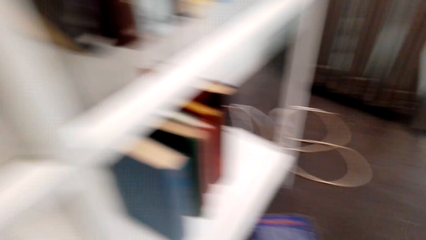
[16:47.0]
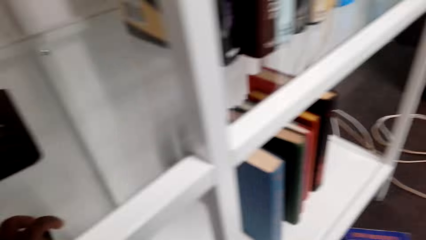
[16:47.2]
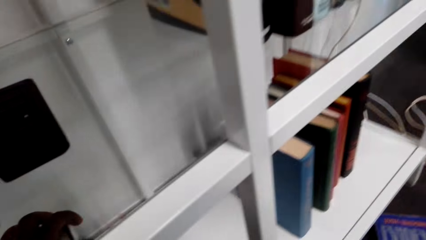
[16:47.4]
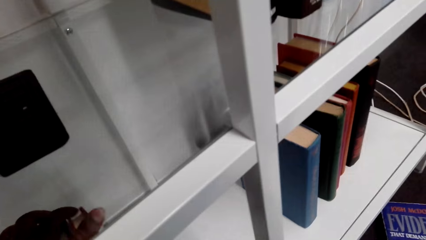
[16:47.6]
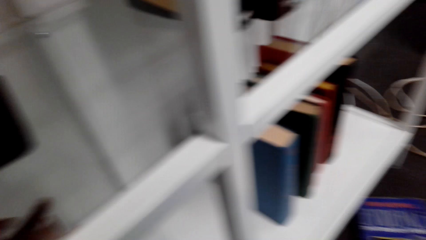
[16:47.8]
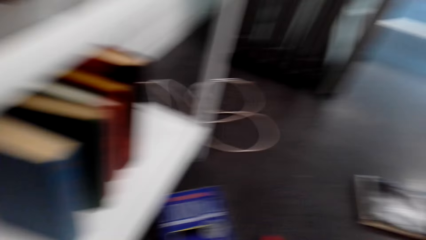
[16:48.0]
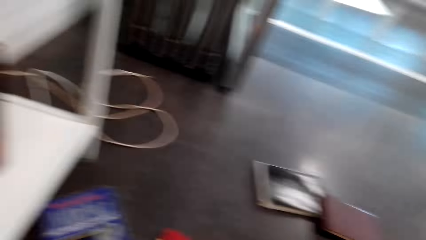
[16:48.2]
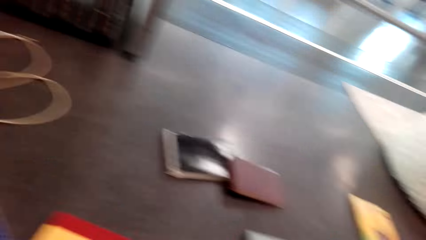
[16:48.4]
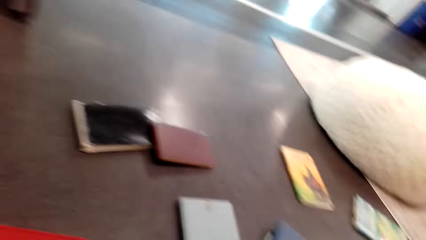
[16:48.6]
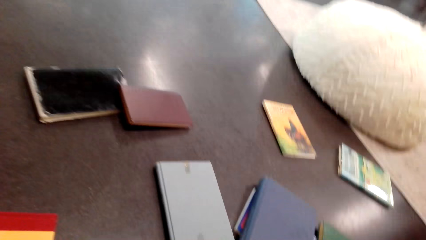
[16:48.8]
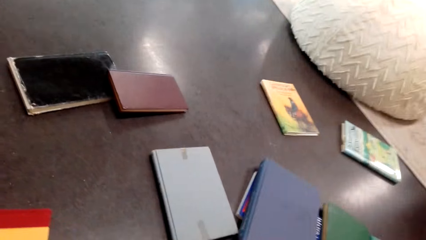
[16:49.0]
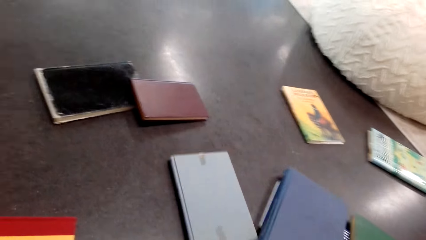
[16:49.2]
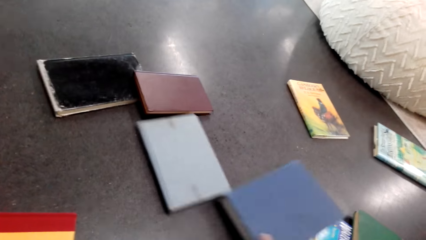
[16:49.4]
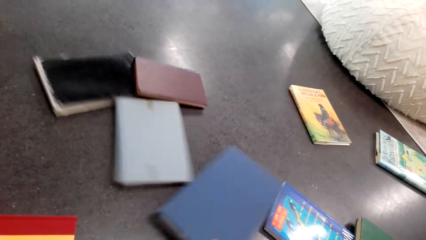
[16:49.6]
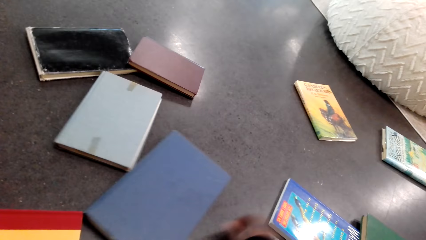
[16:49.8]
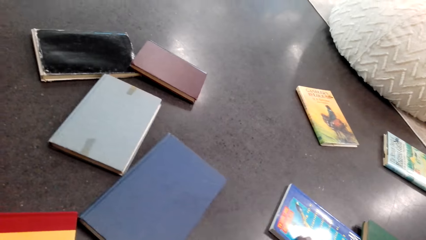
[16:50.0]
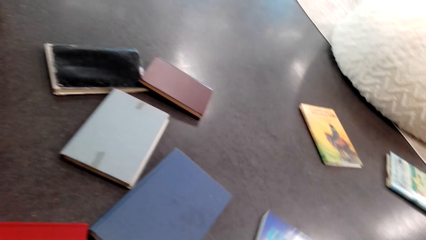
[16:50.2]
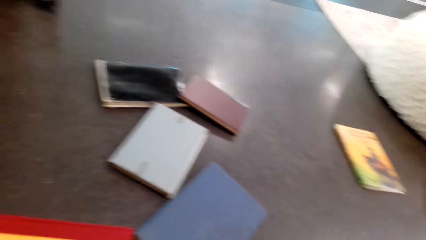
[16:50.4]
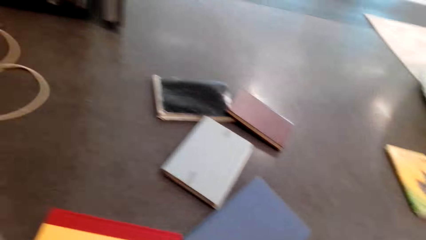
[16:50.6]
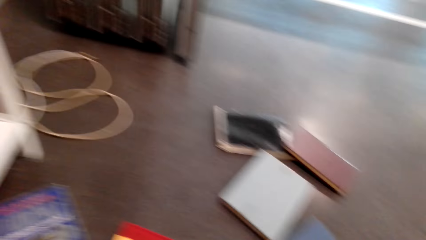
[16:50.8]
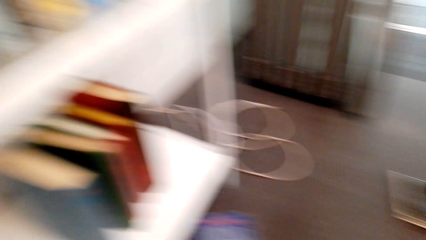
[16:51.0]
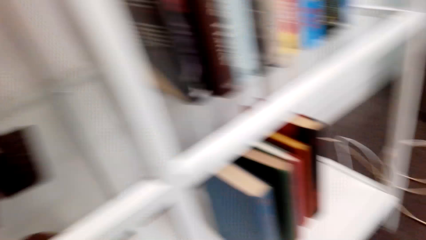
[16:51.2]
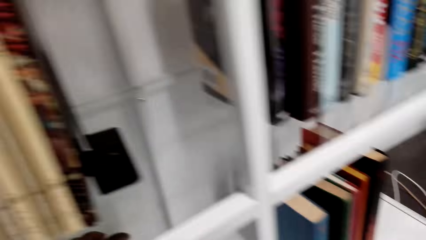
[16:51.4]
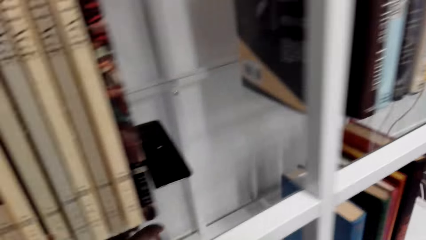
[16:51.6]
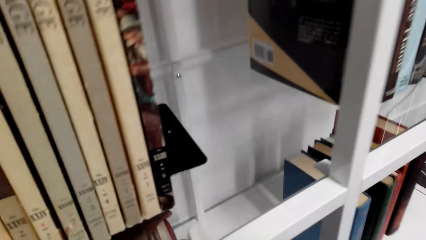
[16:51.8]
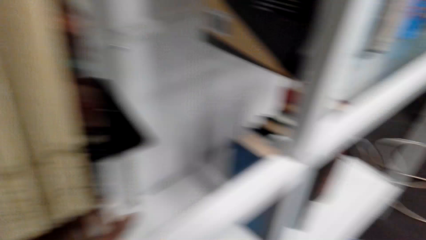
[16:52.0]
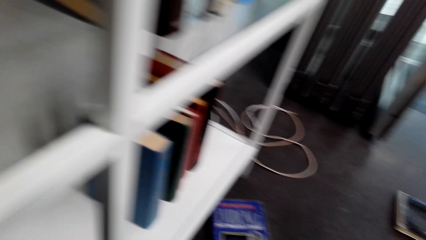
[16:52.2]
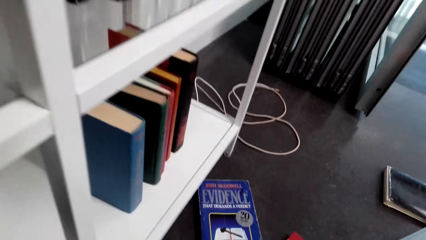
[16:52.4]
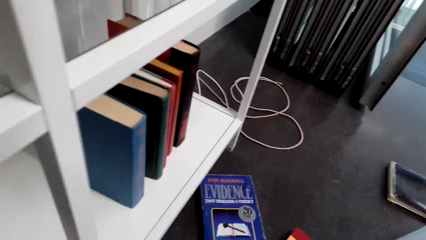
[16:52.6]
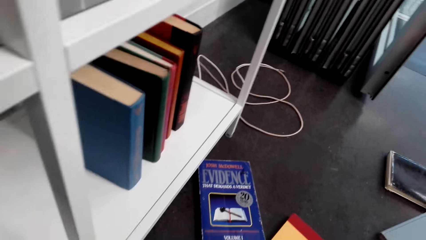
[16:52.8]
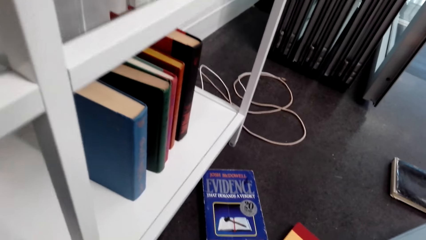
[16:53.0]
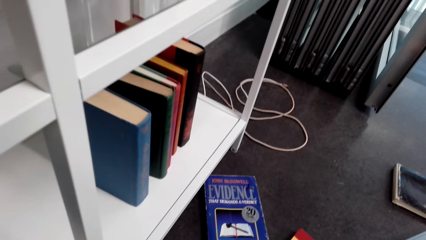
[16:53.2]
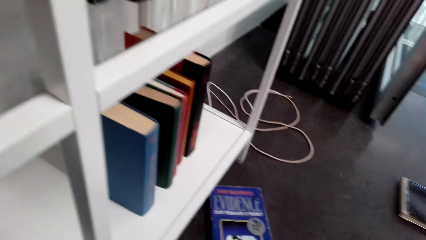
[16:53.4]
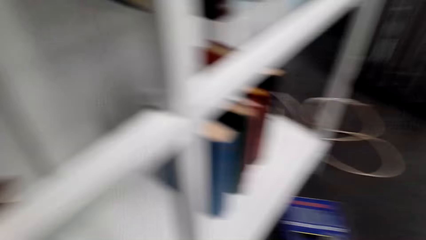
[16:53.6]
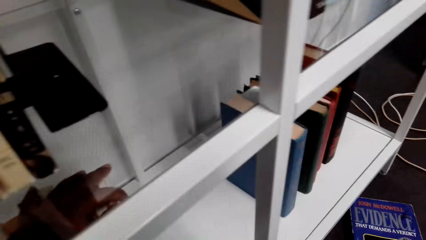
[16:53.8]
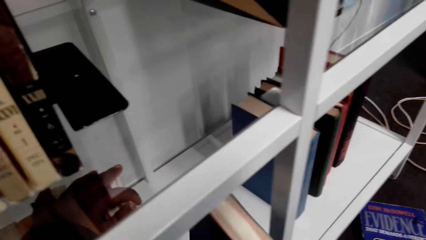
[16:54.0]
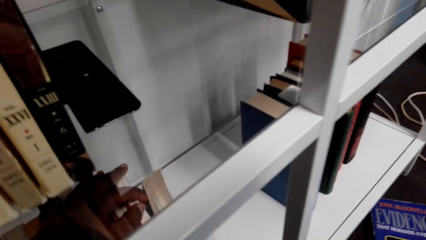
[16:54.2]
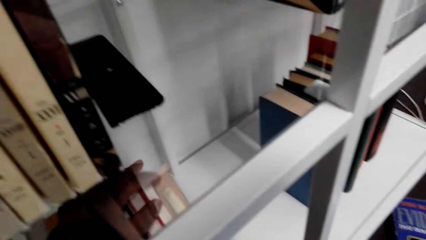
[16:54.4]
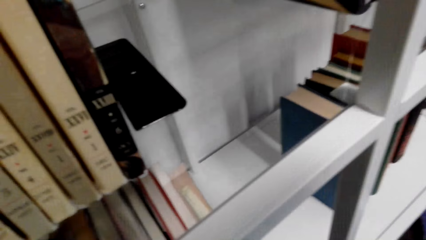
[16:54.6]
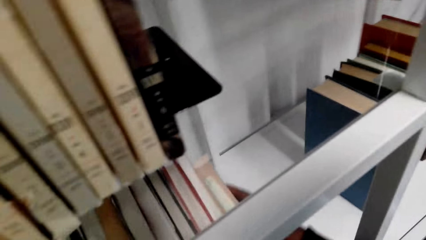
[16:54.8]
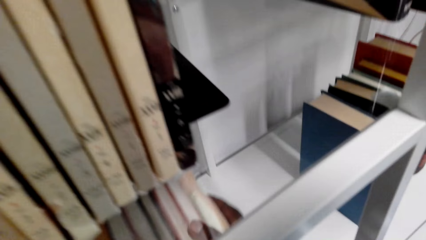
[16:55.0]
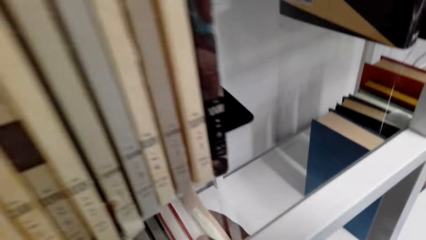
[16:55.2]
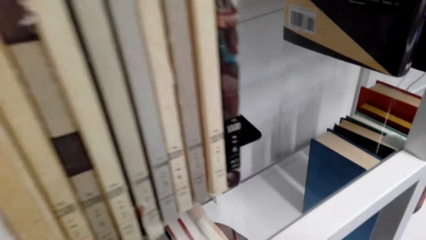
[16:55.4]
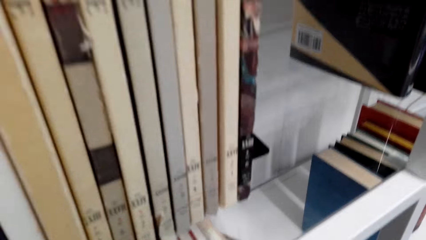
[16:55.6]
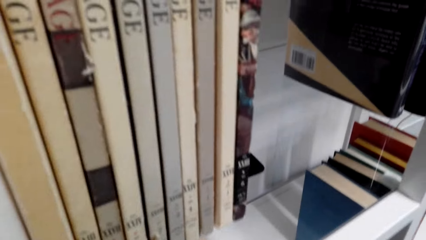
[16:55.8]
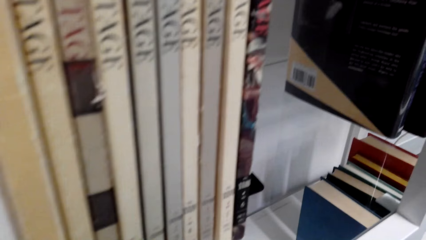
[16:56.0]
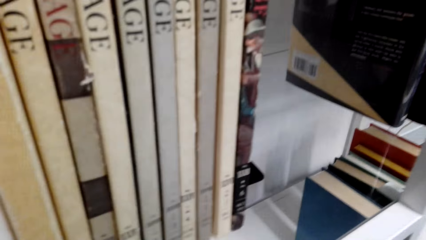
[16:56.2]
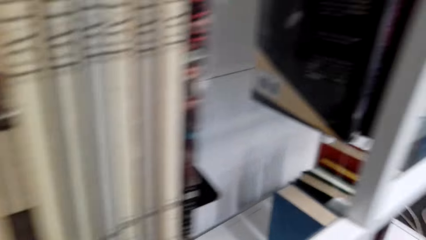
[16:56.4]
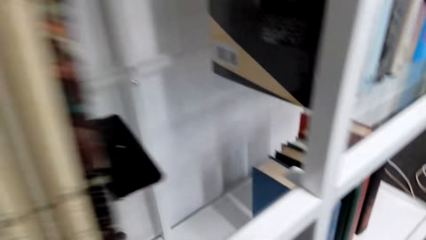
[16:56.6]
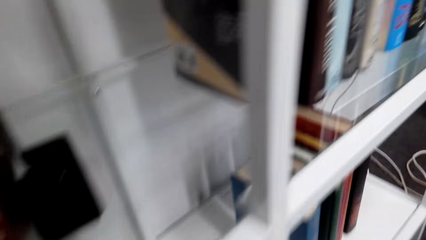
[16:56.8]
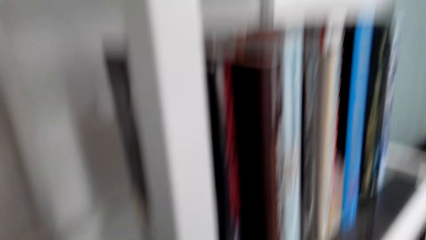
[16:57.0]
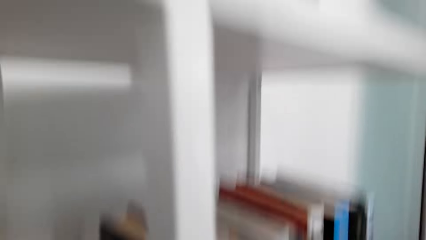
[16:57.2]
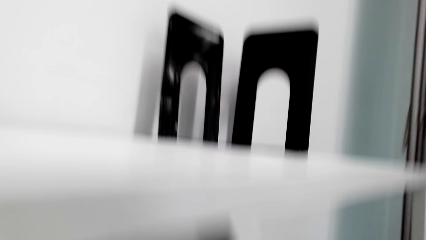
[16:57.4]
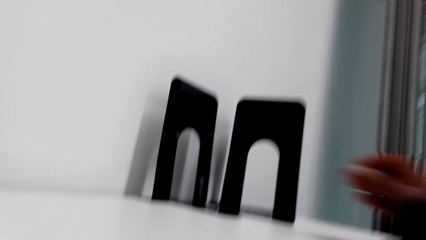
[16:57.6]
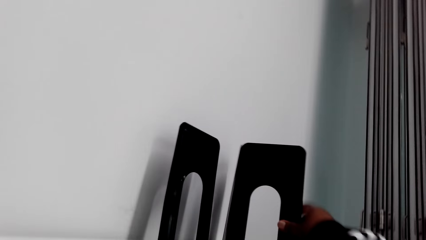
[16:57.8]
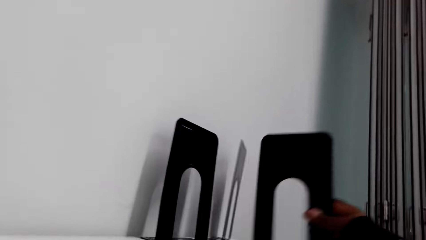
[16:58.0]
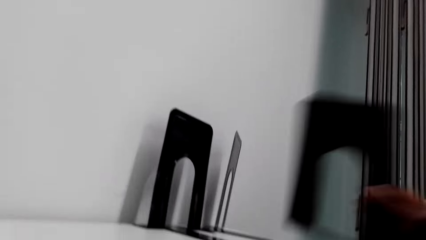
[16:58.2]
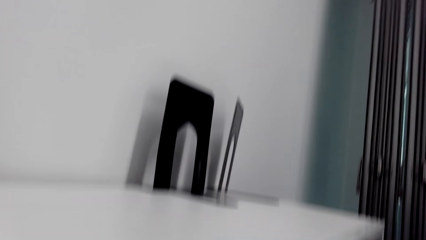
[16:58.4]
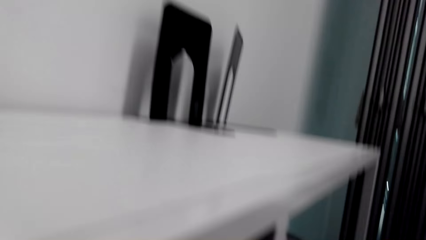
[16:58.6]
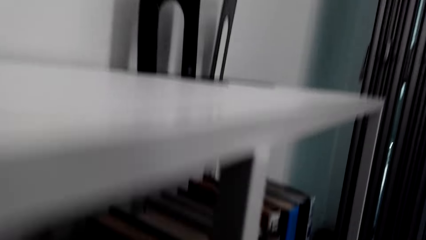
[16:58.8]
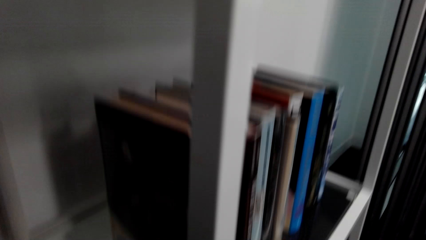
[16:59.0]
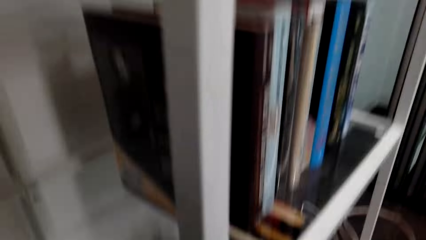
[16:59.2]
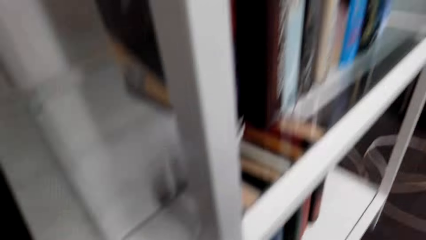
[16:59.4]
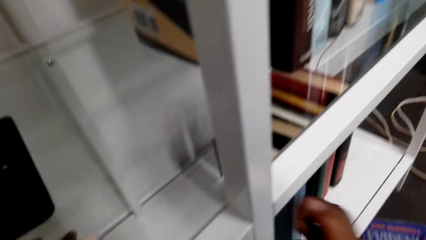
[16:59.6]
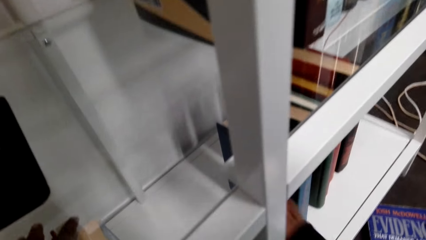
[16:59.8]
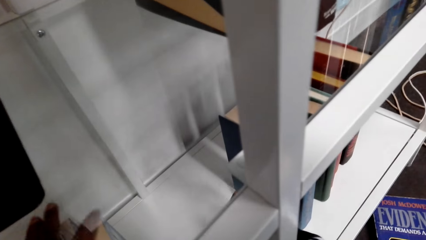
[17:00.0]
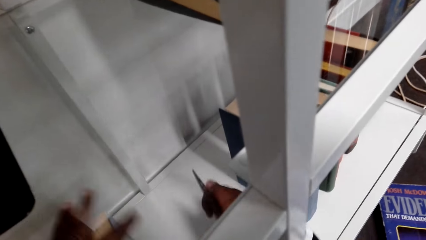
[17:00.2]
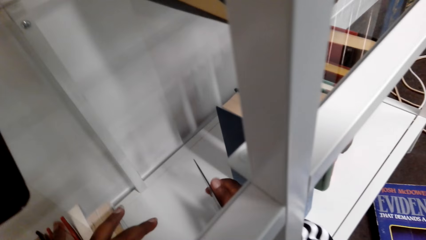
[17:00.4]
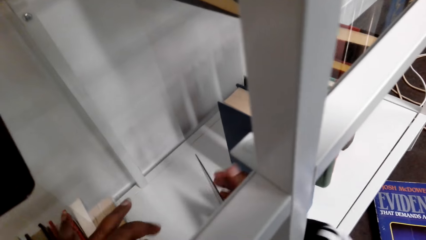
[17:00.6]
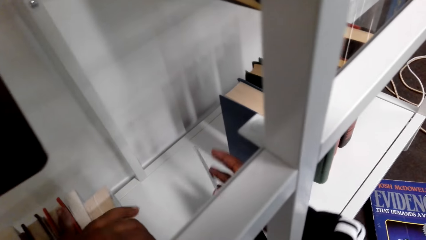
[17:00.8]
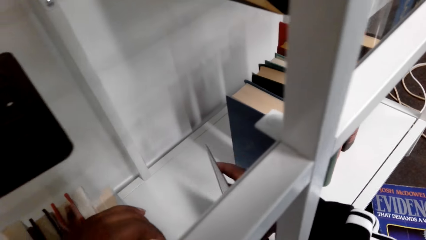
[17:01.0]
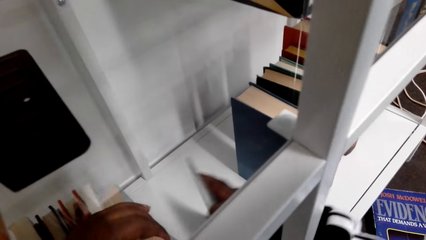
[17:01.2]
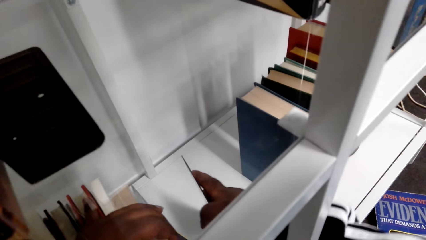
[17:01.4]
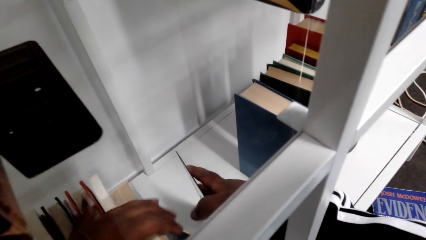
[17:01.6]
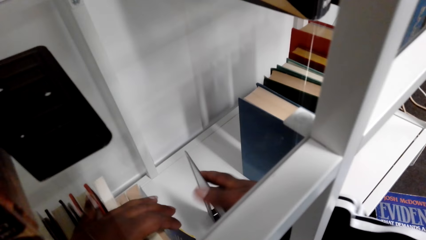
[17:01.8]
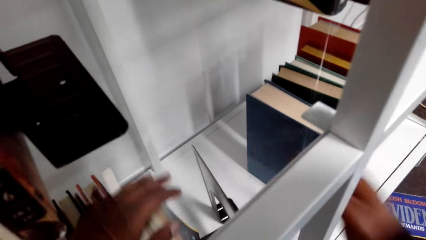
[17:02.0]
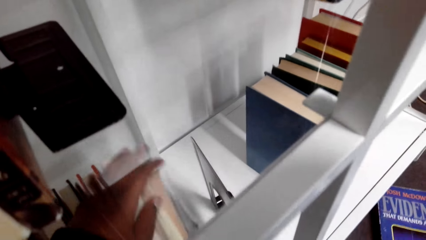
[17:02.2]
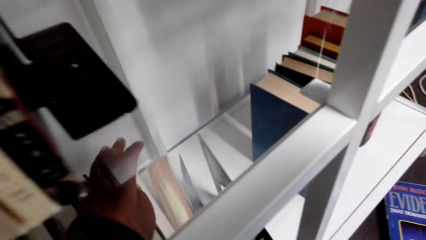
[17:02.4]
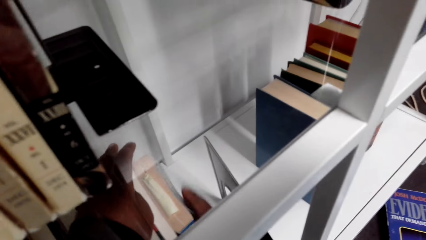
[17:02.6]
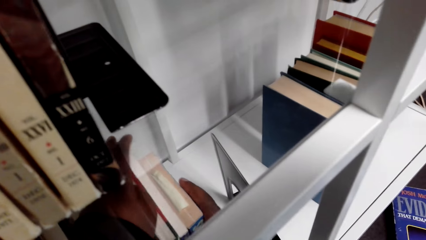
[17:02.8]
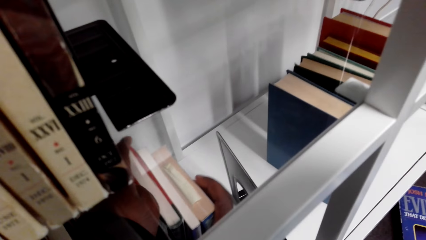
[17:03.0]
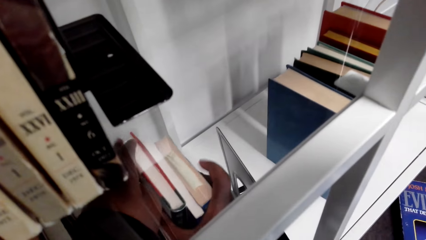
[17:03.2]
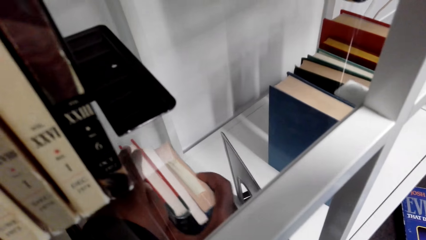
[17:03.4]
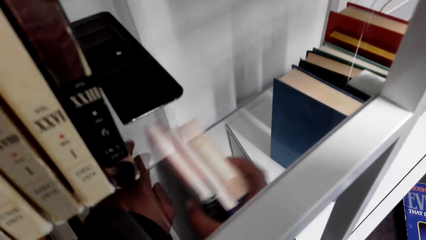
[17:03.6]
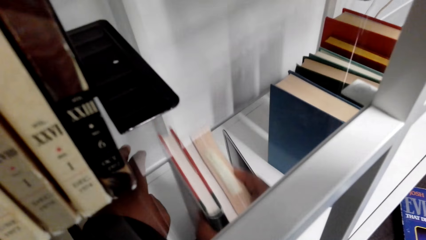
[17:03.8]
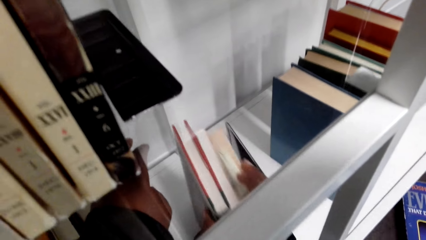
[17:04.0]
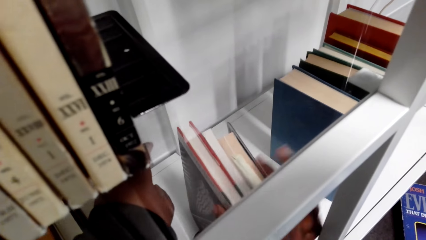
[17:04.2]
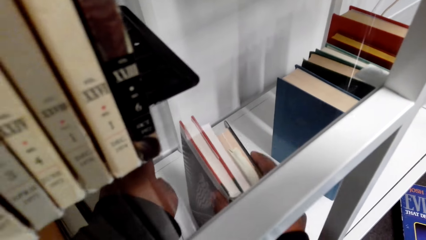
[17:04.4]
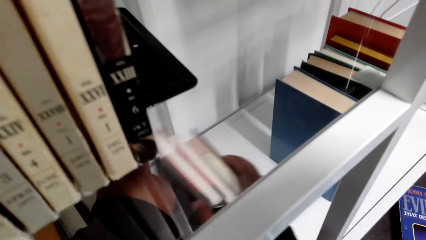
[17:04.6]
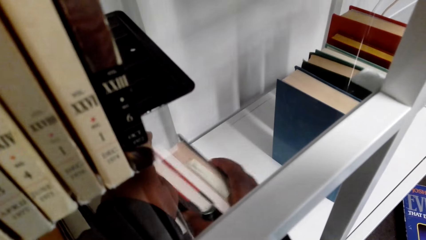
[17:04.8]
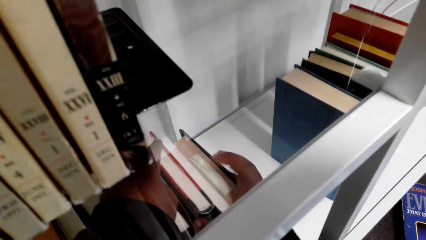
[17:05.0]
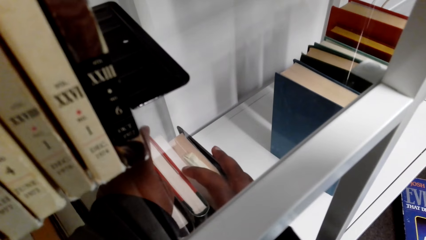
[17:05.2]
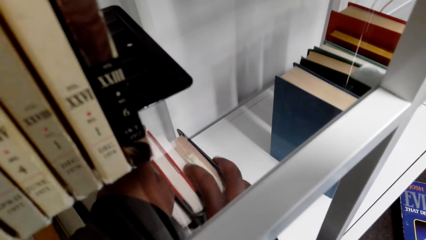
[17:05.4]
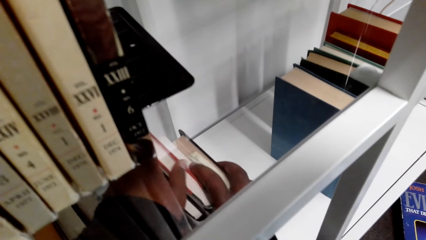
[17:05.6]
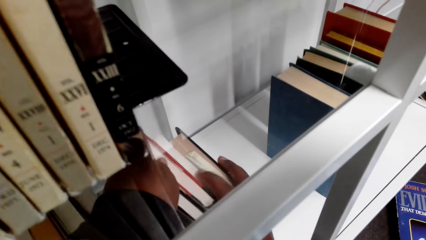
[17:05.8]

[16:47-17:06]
The camera wearer arranges a book in the bookcase. They look around on the floor. They adjust books on the floor. They pick a book on the floor. They arrange the book in the bookcase. They look towards the floor. They arrange a book in the bookcase. They stand up. They pick a book holder. They adjust the book holder in the bookcase. They adjust books on the book holder. They hold books.
